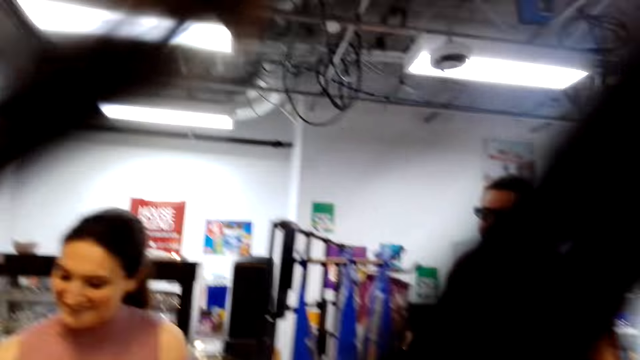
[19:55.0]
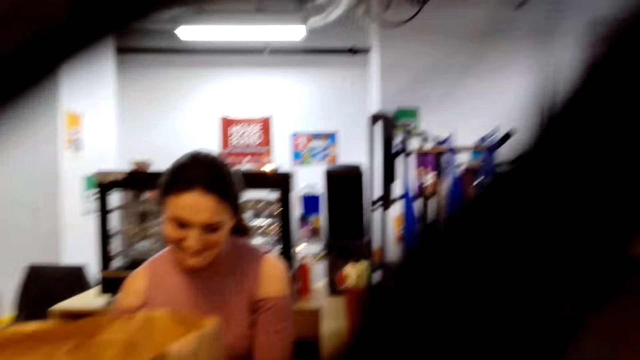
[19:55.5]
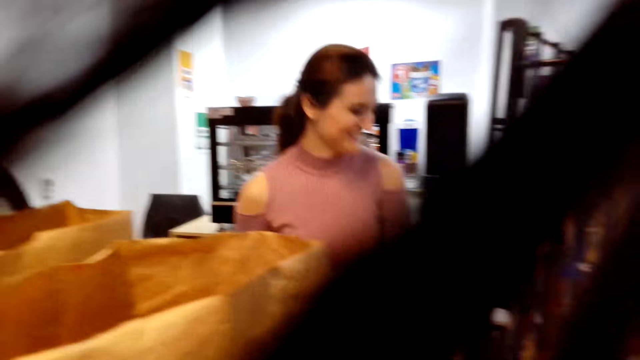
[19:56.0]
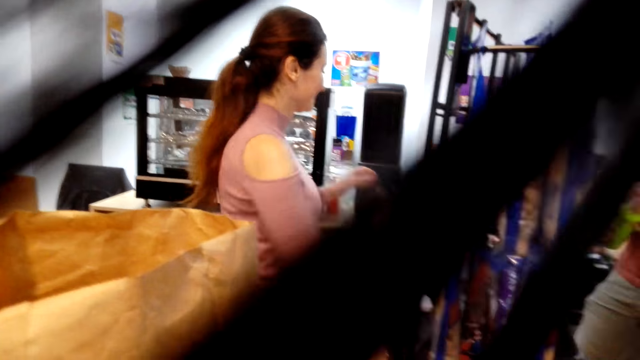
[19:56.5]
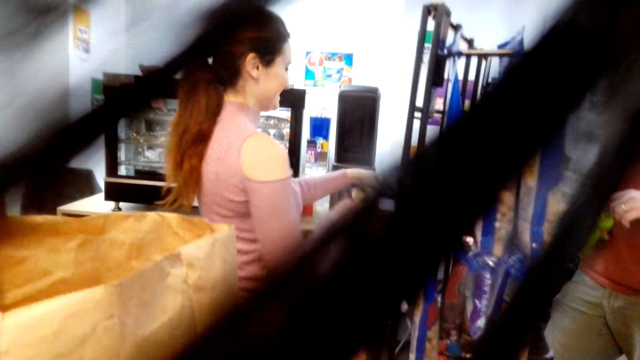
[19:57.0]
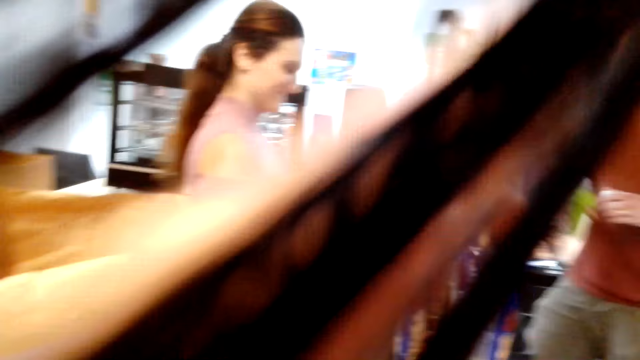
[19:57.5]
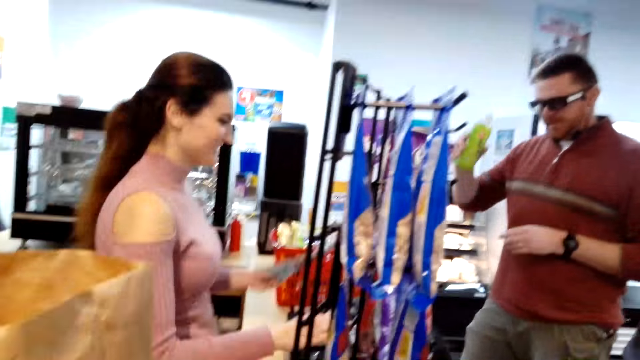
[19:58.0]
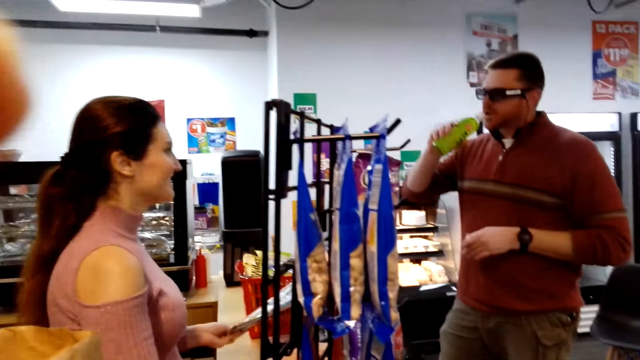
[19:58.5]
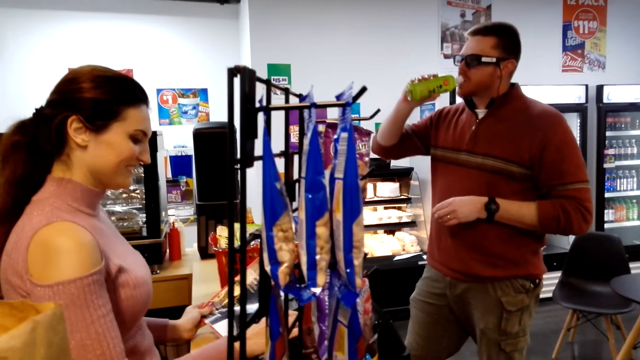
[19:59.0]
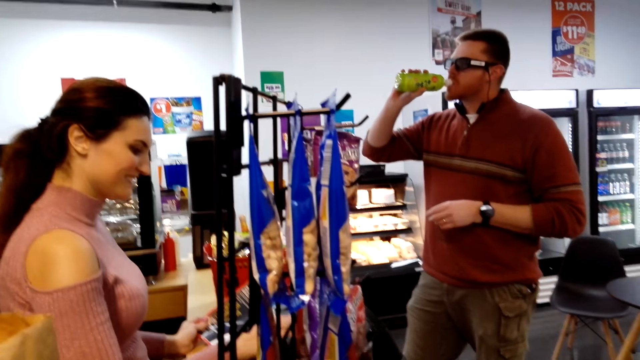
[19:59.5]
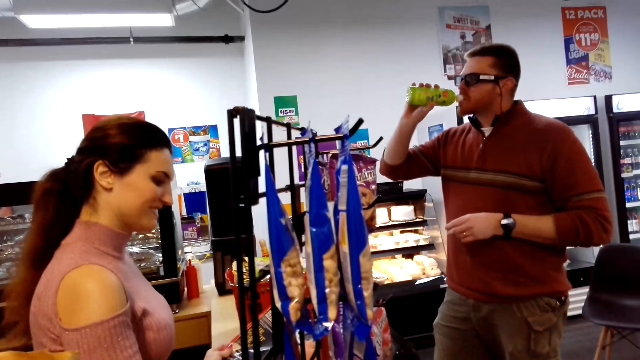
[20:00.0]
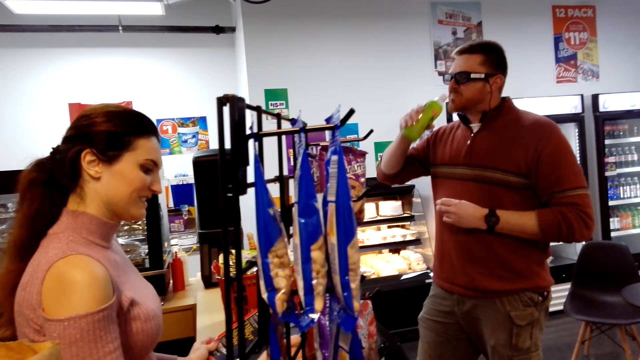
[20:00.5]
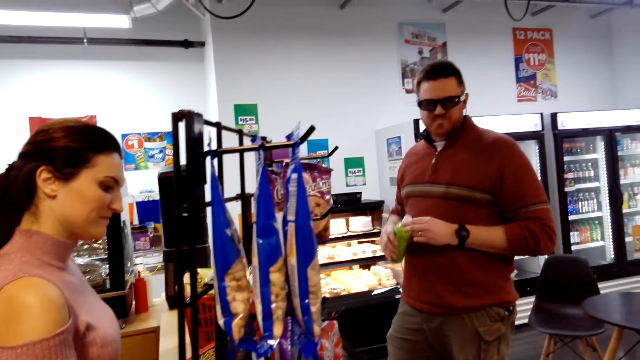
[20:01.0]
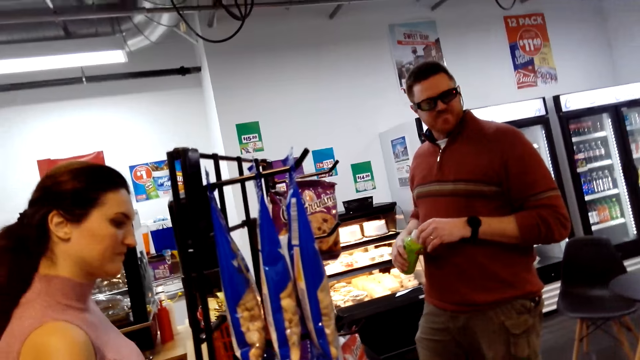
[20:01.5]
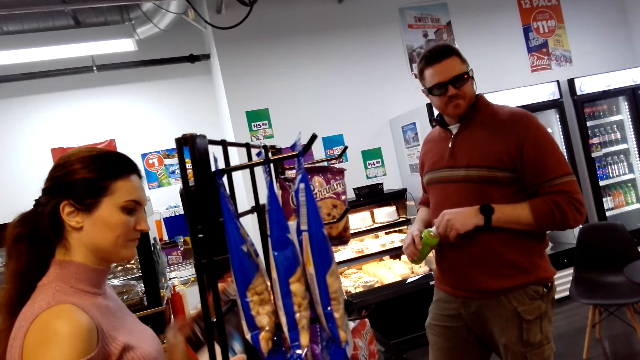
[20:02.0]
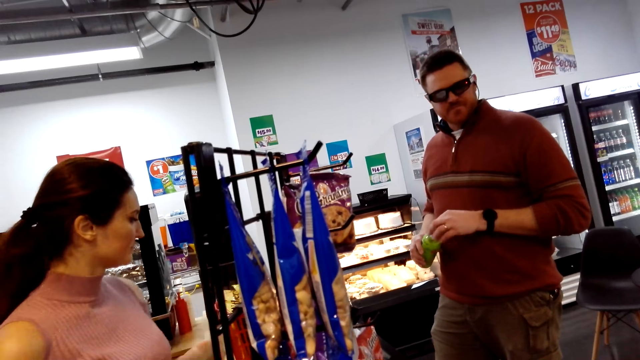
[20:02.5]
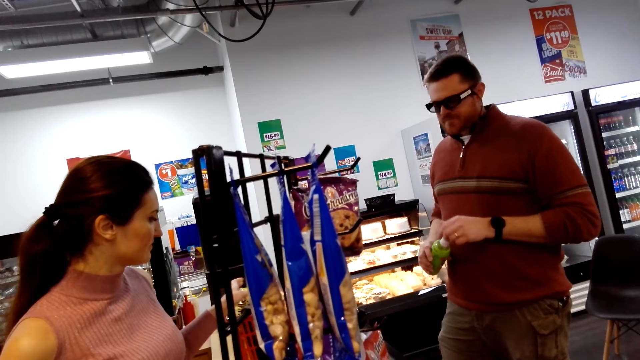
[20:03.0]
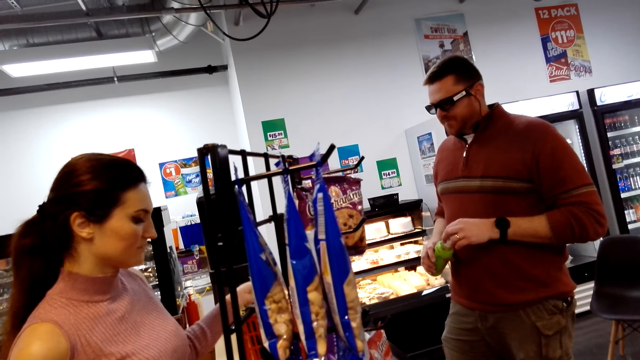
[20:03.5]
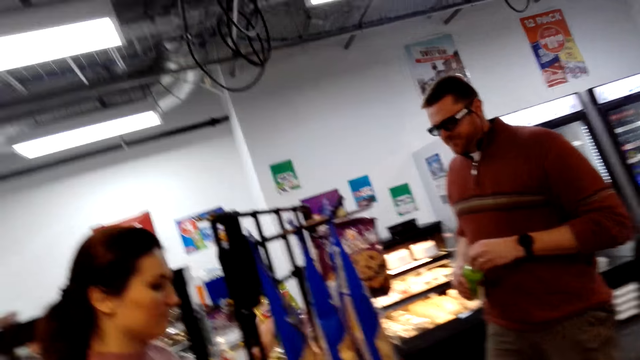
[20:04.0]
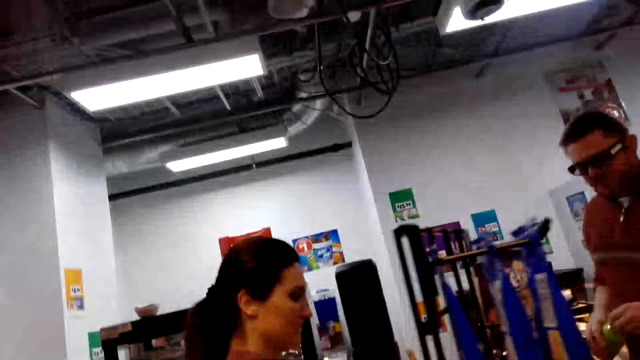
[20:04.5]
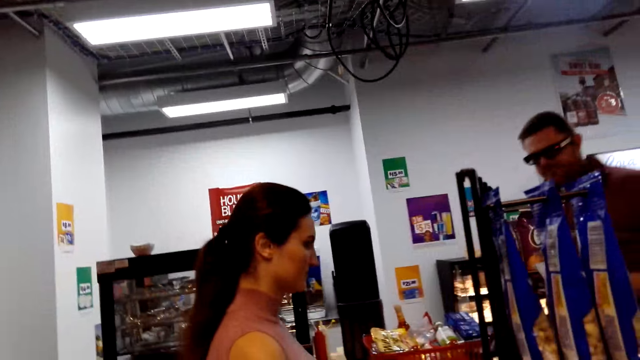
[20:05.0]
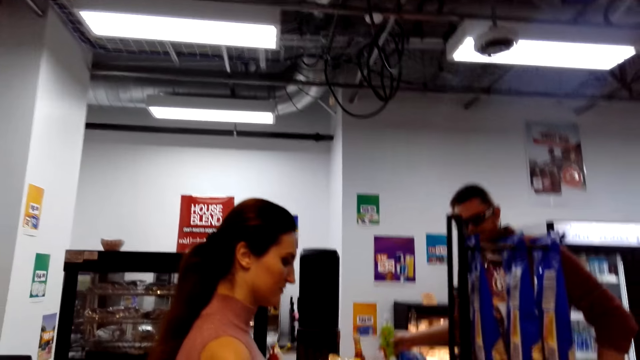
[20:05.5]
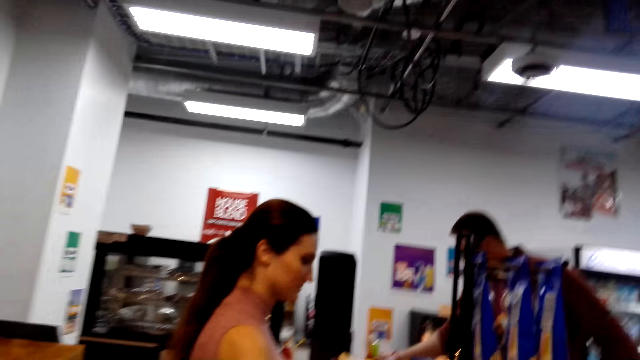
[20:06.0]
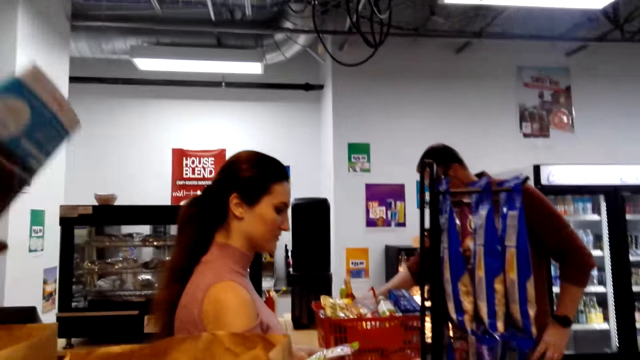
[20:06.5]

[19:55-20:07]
The camera wearer looks around. The cashier picks a book from the tray and scans the book price.

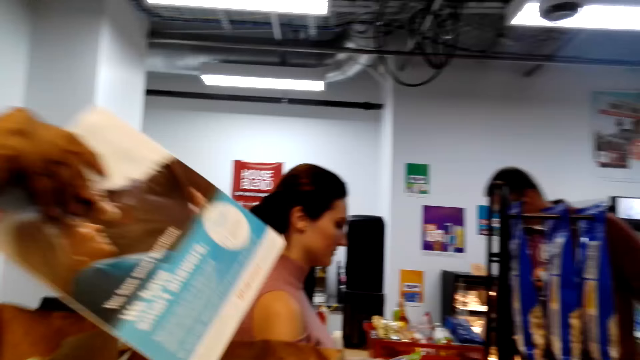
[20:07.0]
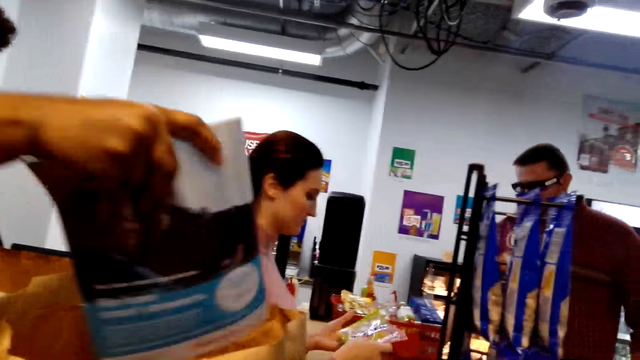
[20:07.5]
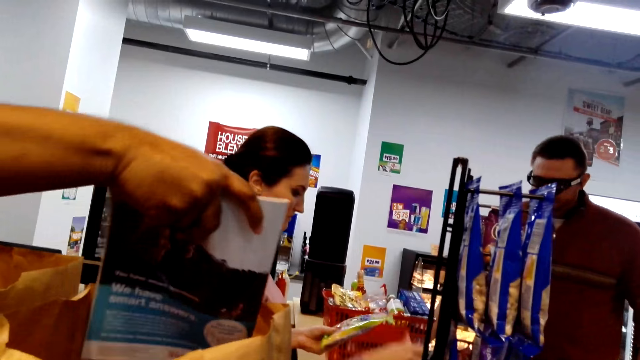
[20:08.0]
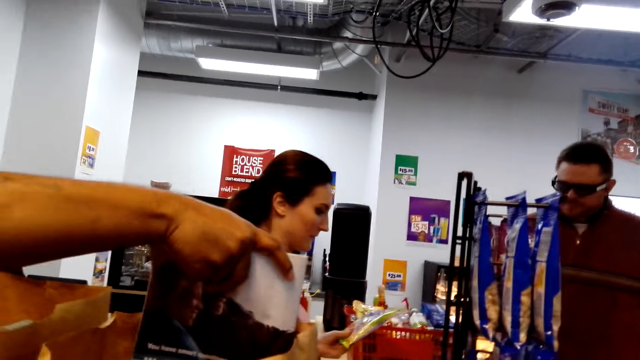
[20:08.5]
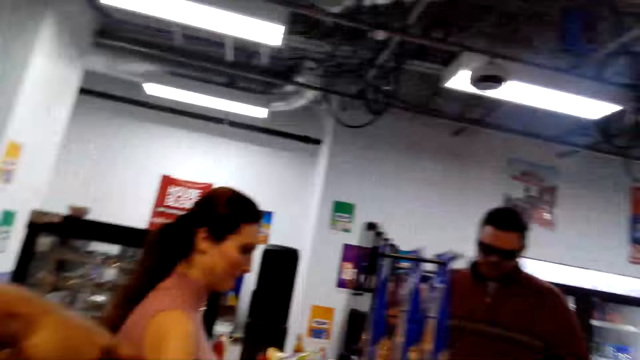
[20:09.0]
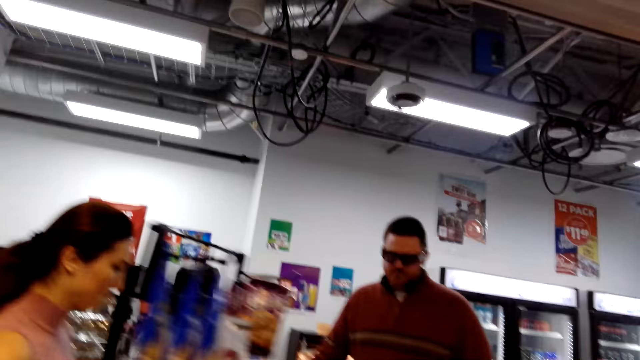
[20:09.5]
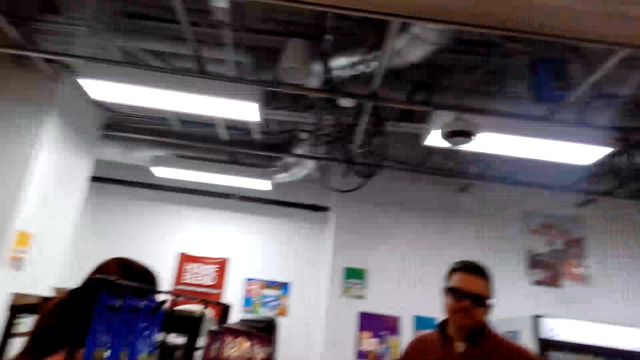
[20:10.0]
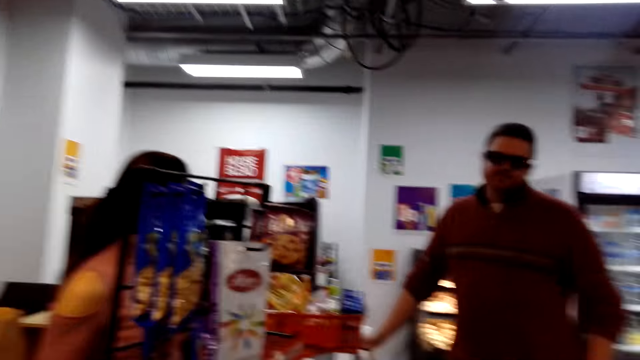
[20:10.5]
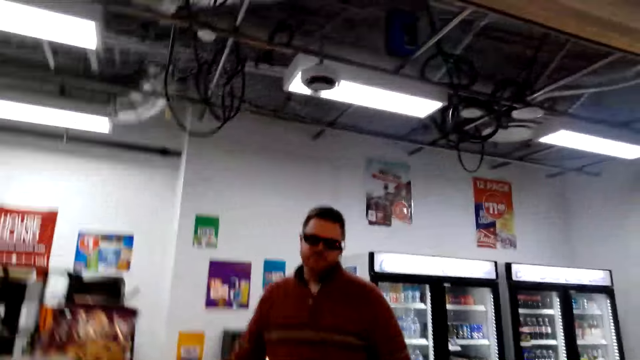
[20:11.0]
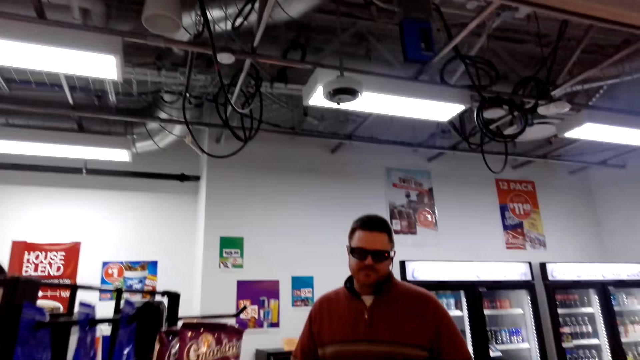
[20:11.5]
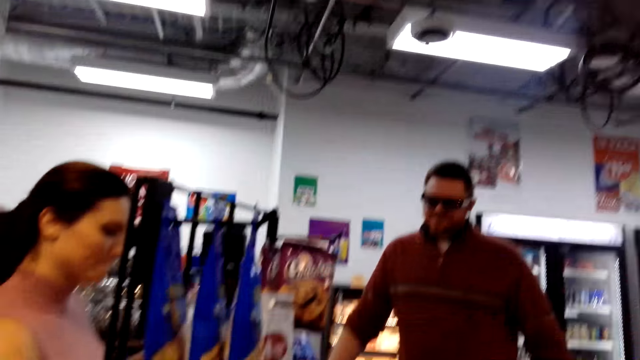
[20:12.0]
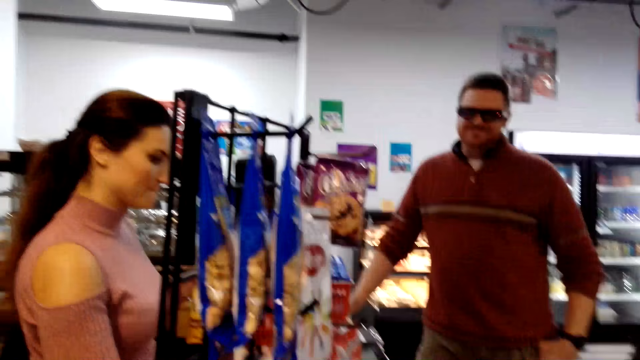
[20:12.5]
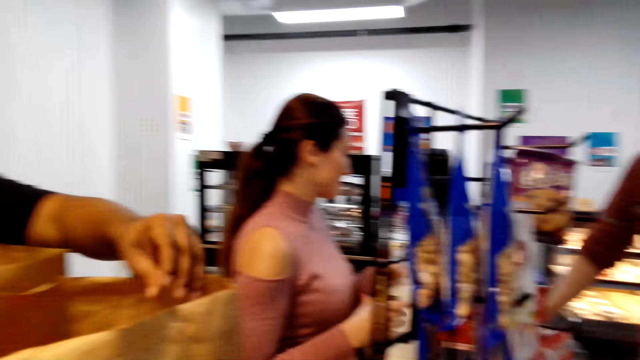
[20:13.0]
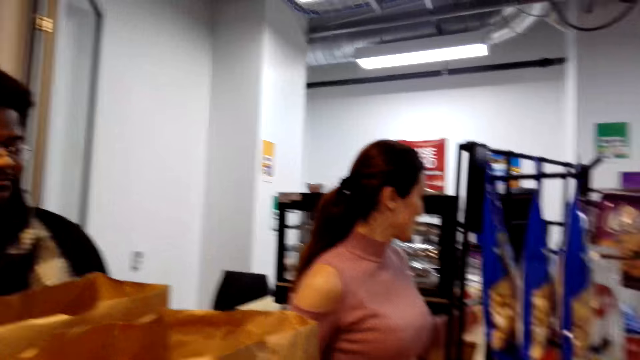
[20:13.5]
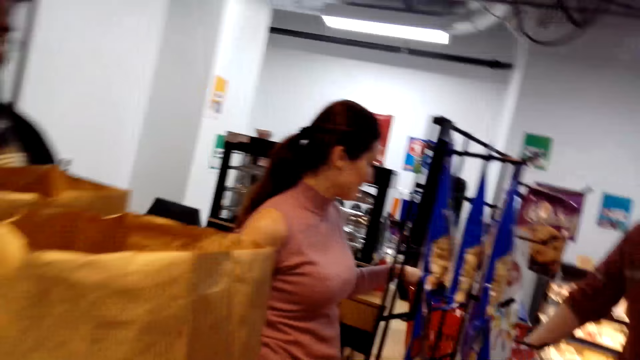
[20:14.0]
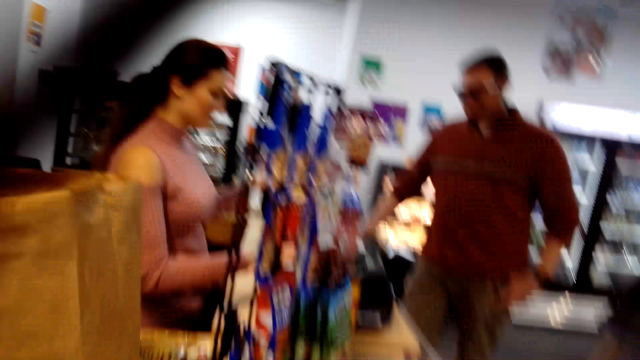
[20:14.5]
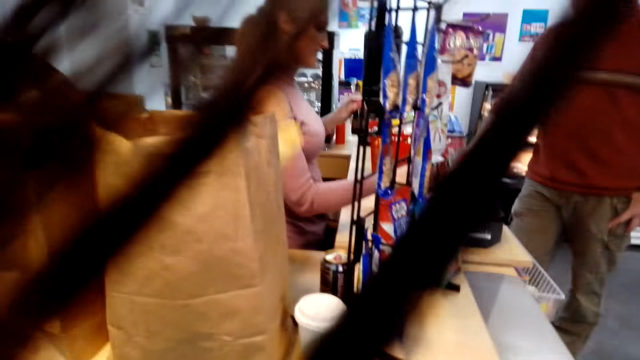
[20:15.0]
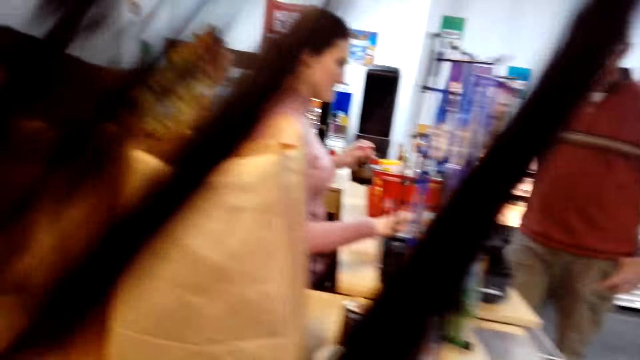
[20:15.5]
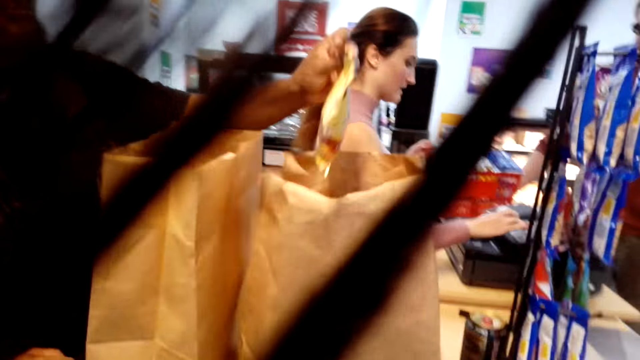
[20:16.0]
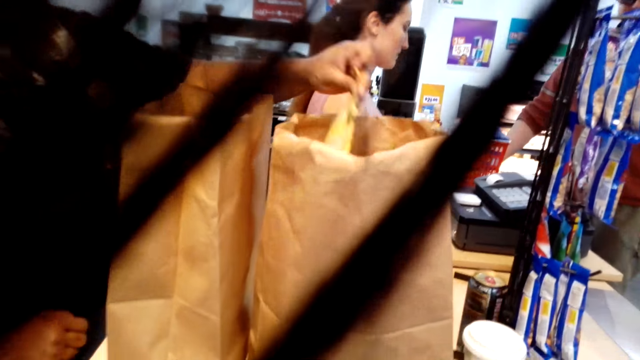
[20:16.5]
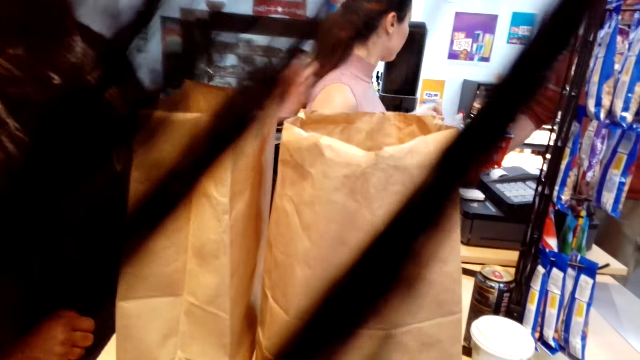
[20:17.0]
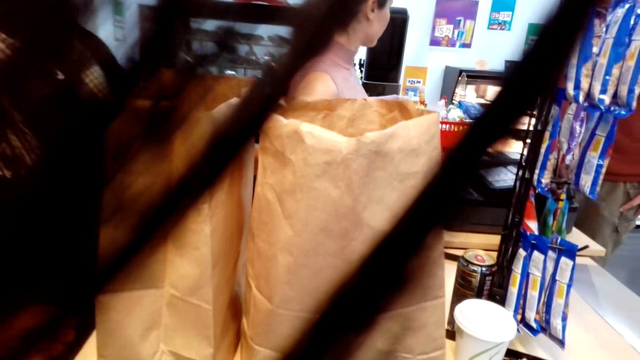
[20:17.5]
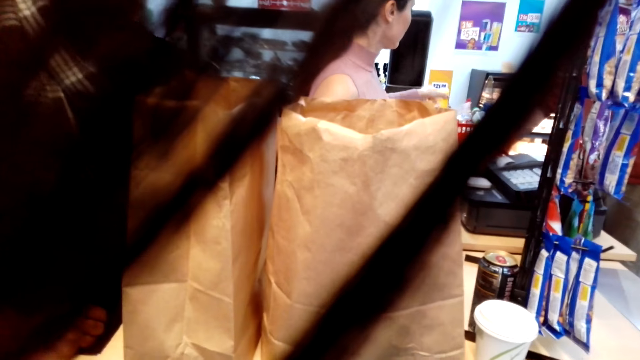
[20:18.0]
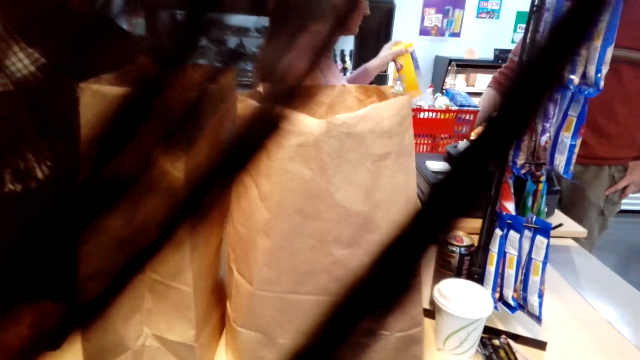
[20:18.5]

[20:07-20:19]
The man cashier packs the commodities.
